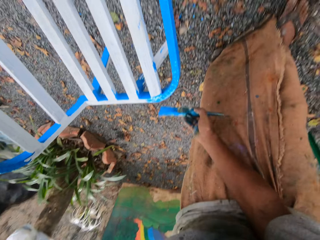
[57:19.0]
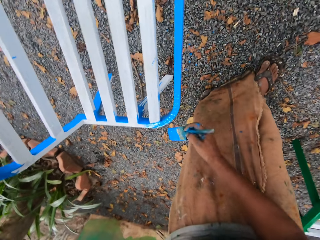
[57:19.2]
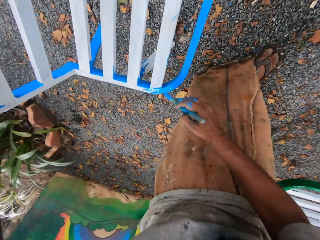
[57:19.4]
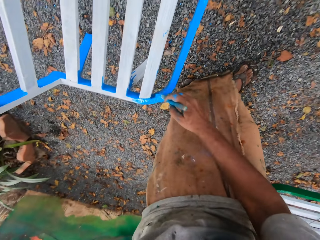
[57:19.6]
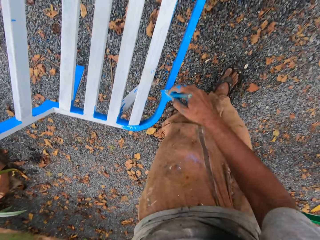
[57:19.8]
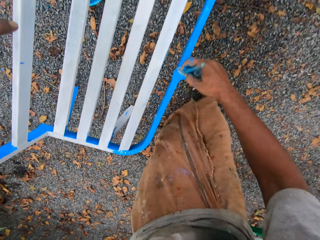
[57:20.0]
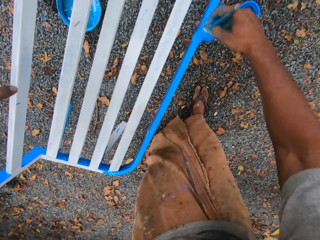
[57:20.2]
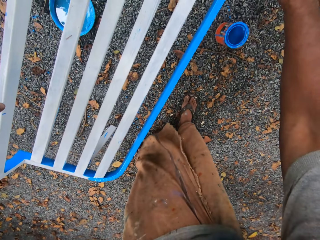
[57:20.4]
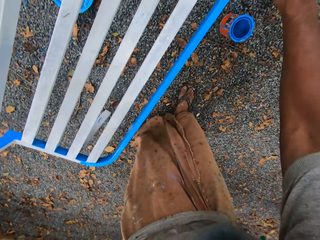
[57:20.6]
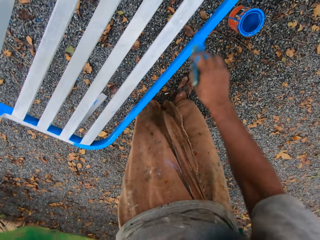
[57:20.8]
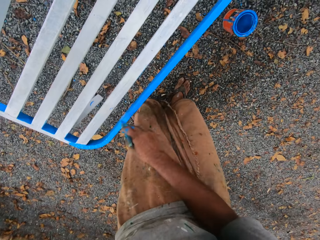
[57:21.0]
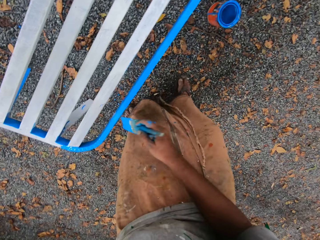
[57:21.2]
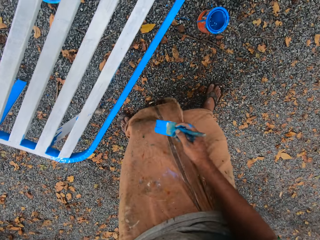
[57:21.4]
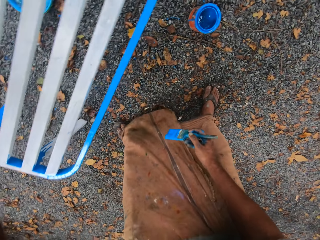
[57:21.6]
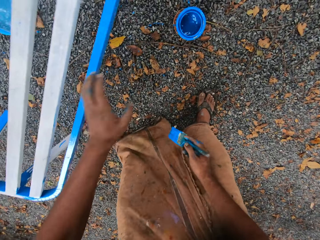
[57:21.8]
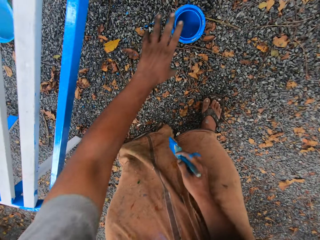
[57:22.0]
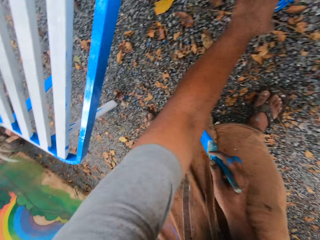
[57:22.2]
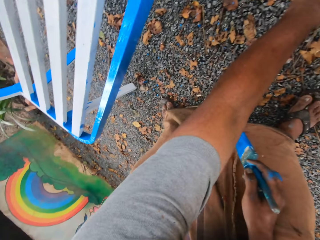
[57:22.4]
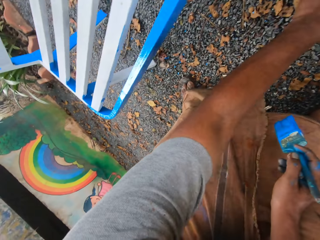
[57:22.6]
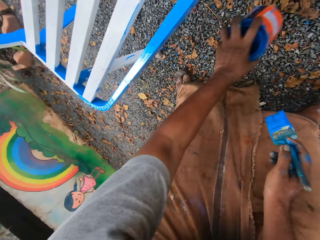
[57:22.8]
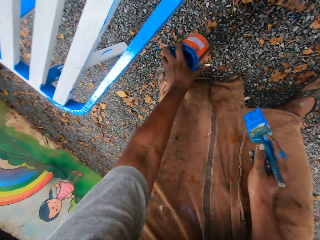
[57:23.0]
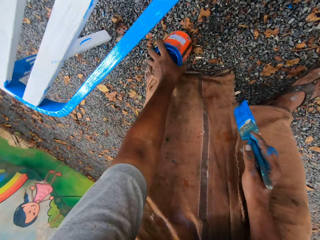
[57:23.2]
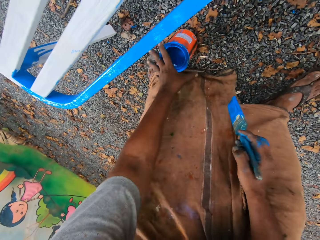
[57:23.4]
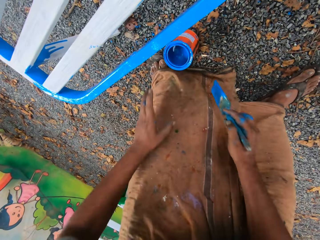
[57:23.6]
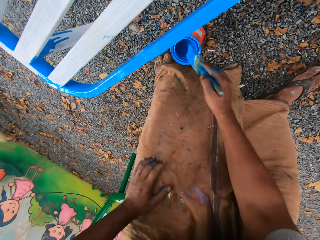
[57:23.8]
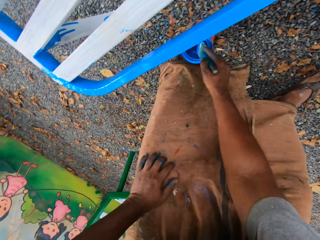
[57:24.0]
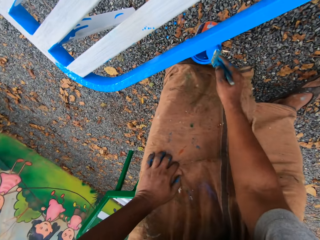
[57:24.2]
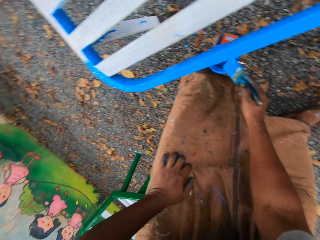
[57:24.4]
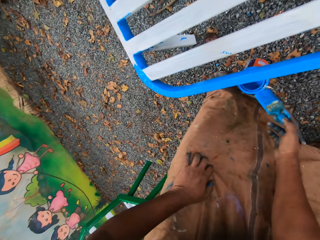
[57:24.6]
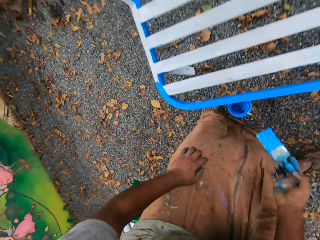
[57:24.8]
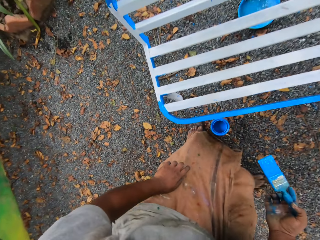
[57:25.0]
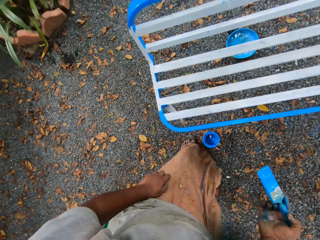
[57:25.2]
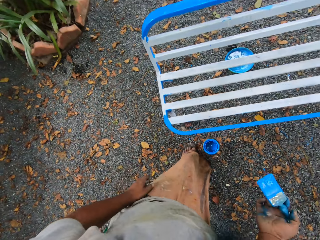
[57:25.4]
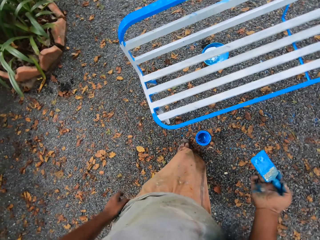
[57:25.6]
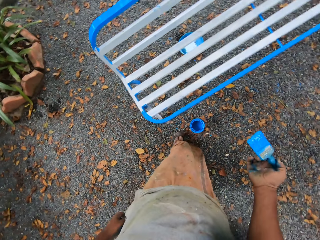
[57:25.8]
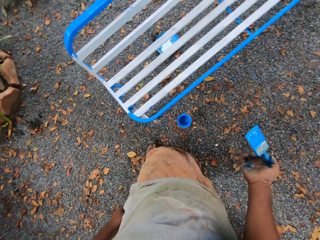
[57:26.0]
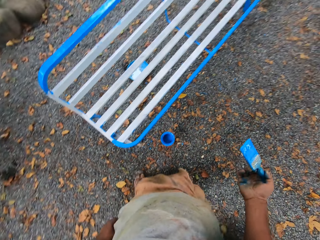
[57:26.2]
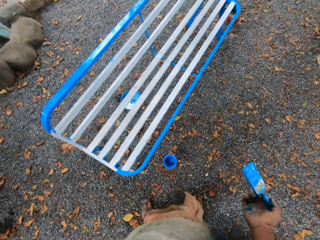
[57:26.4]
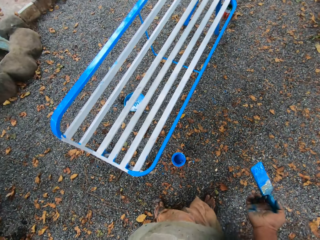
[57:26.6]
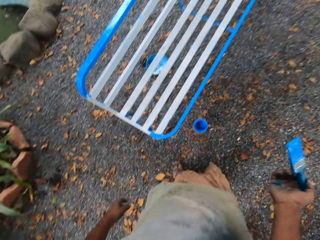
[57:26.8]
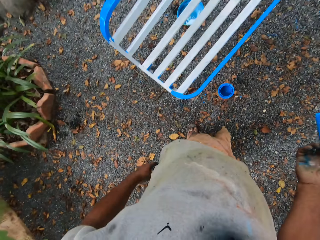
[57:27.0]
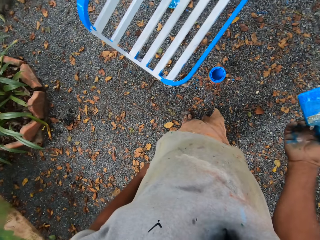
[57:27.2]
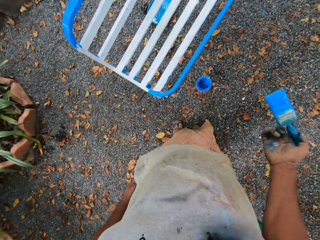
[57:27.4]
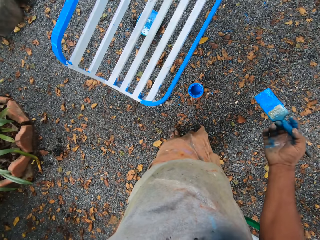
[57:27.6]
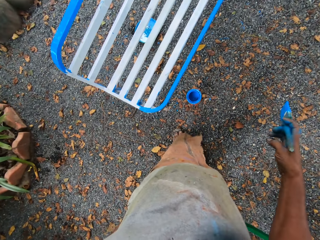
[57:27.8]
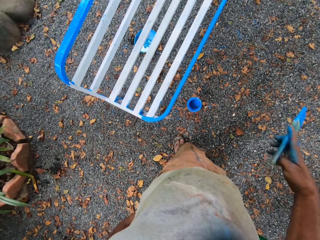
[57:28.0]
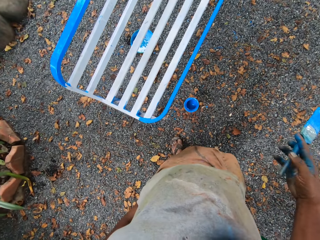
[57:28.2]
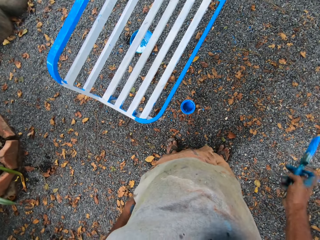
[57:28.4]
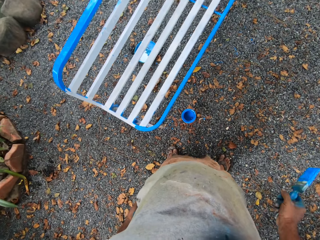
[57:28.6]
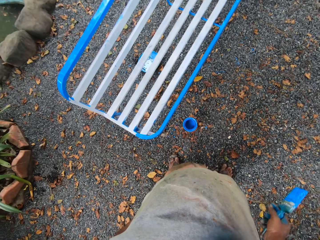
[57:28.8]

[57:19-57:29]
The camera wearer moves the paint can with his left hand. He drops the paint container on the floor with his left hand. He scoops paint with the paint brush from the paint container. He puts the painting brush in the painting can.

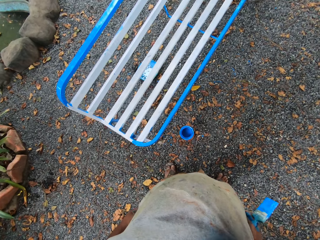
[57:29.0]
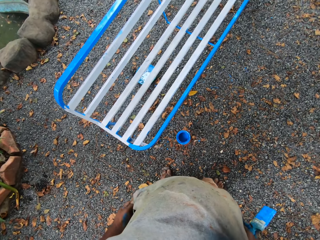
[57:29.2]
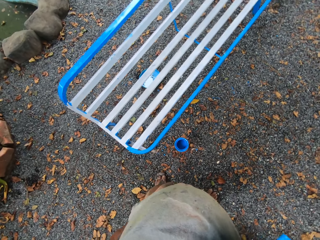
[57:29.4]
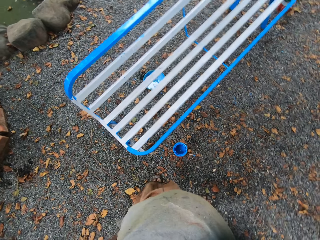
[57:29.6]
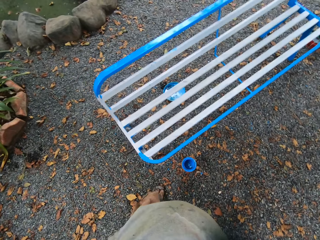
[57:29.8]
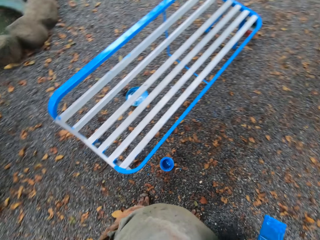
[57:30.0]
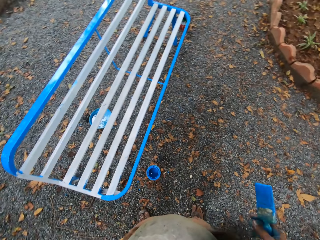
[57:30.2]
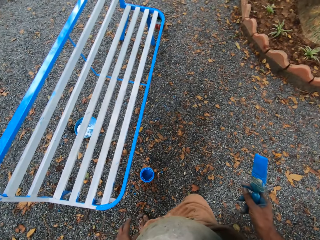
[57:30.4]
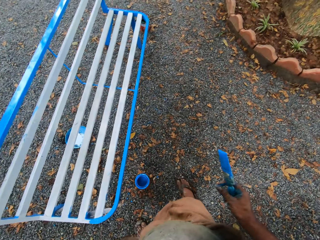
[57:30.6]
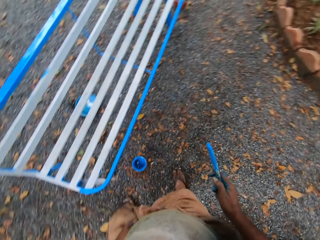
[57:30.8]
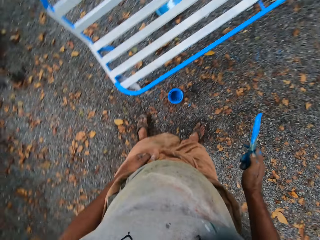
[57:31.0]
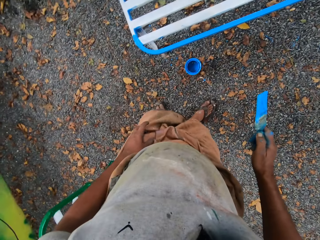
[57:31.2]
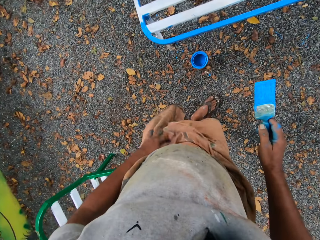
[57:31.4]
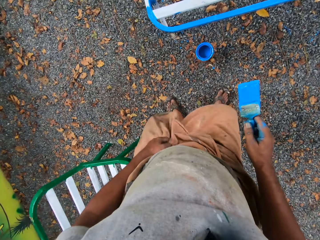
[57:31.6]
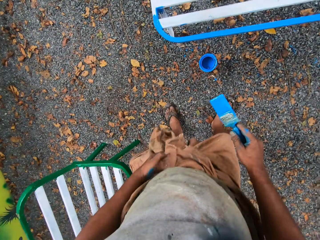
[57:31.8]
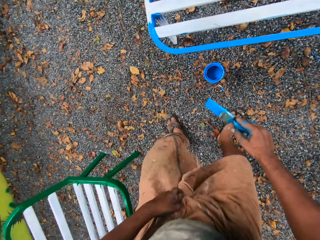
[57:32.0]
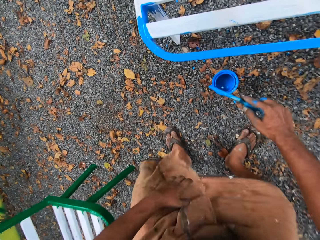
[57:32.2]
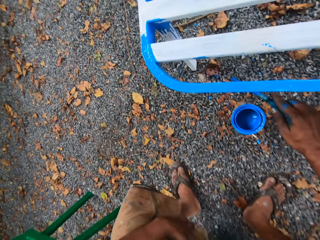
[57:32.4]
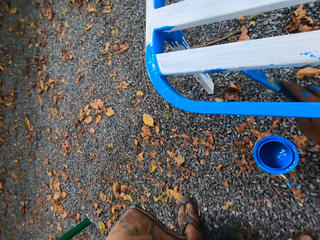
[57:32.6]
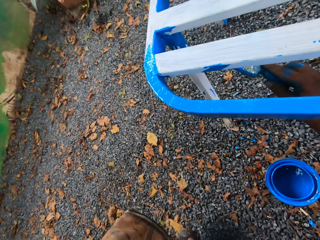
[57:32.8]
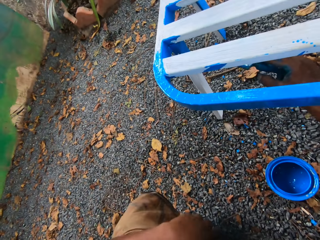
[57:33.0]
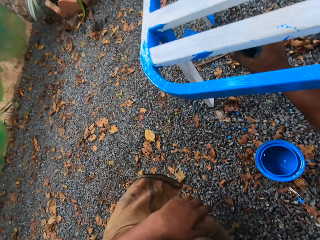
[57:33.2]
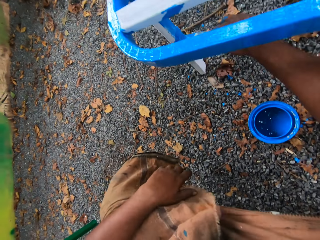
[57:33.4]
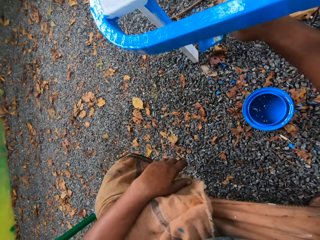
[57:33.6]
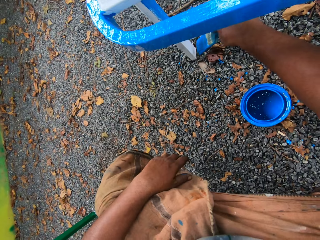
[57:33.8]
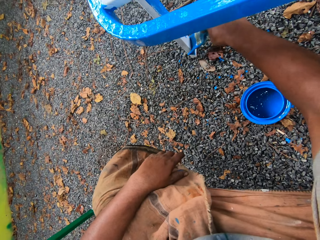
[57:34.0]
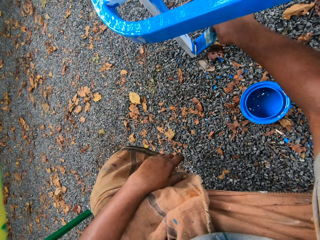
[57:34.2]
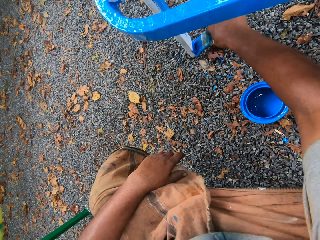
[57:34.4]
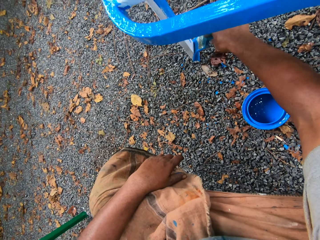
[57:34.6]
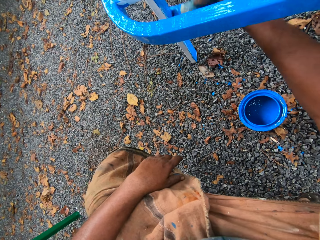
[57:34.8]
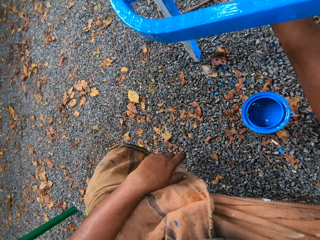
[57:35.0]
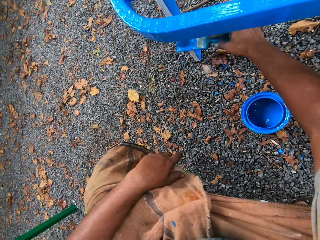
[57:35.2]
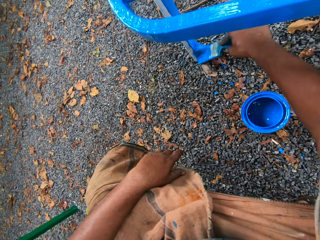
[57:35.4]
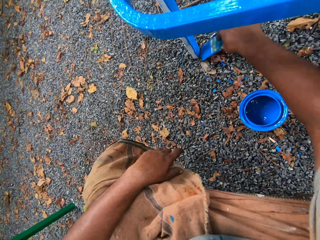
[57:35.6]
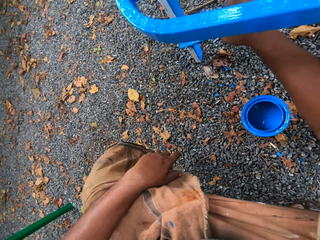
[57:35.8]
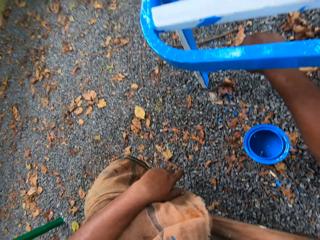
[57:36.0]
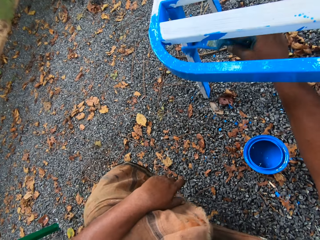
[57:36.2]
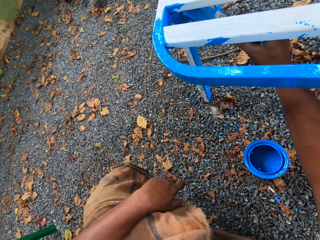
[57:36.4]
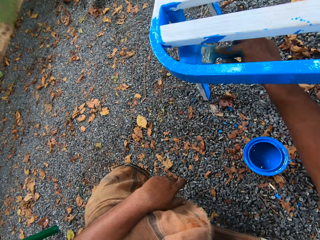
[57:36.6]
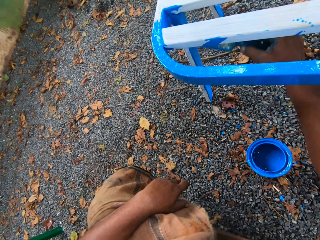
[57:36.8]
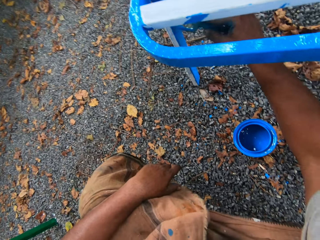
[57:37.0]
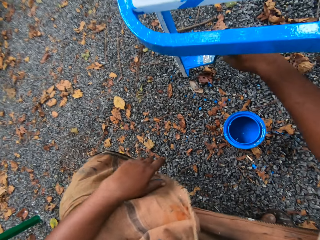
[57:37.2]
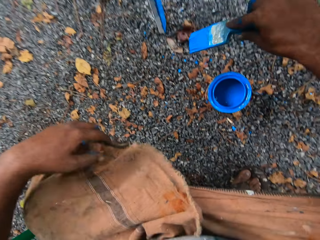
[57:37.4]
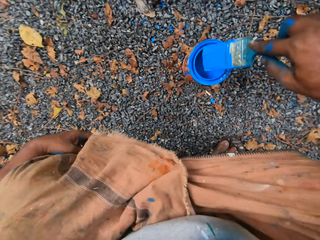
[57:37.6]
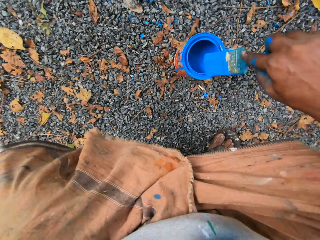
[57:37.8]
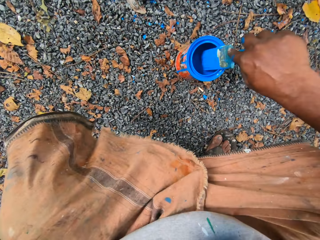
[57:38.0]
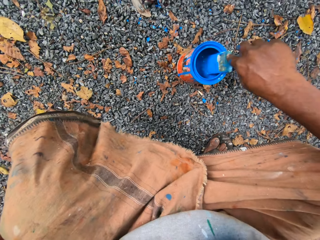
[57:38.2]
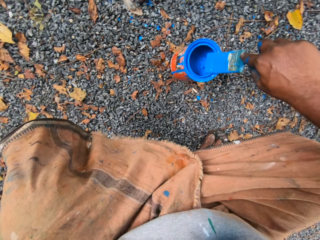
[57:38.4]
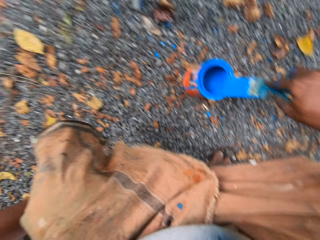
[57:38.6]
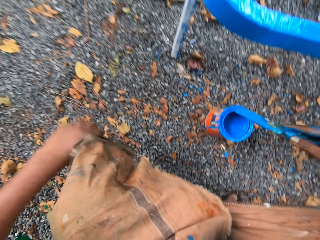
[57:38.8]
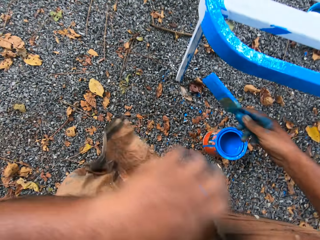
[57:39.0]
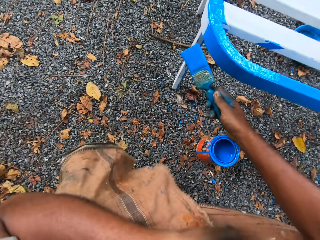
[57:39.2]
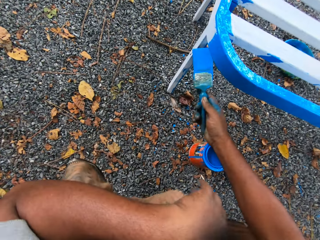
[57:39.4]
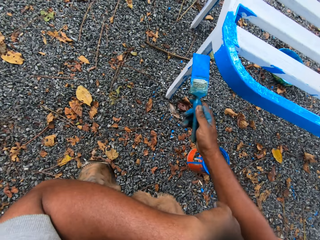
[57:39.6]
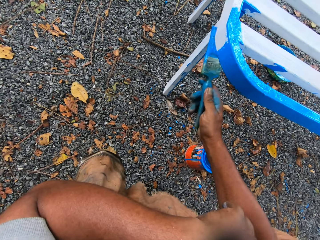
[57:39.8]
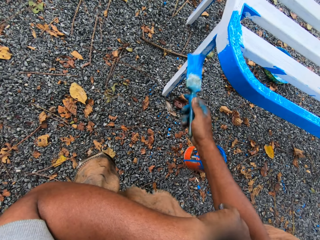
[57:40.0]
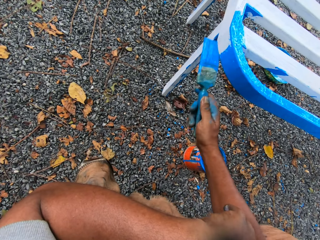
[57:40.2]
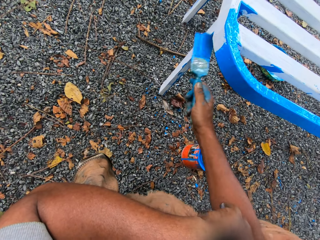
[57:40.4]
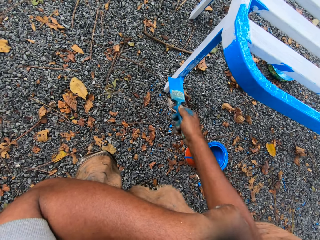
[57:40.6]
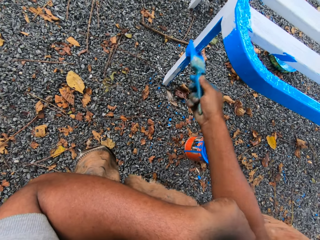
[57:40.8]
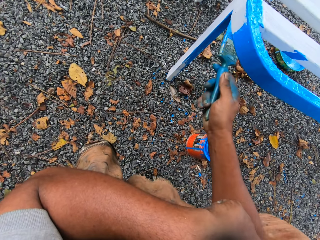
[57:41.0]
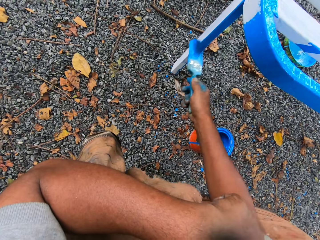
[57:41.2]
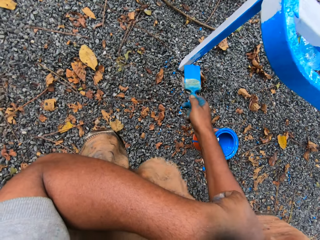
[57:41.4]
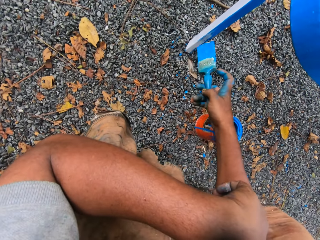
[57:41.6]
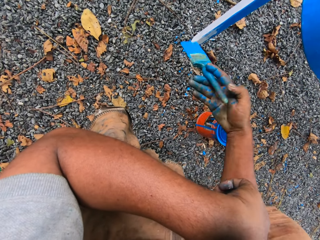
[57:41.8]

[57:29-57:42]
The camera wearer adjusts his wrapper with his left hand. He paints the metal chair with the paint brush. He scoops paint with the paint brush from the paint container. He puts the painting brush in the painting can. He paints the bottom of the metal chair with the paint brush. He converses with a person.
